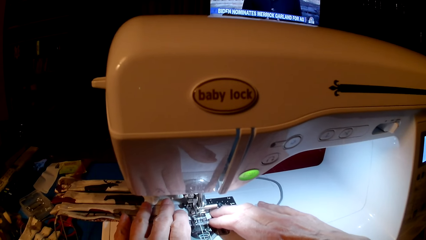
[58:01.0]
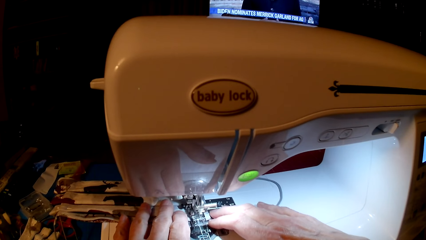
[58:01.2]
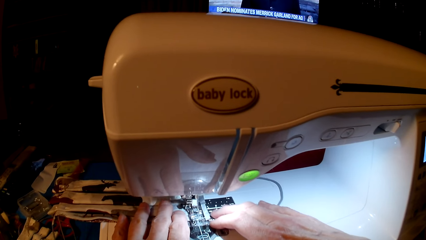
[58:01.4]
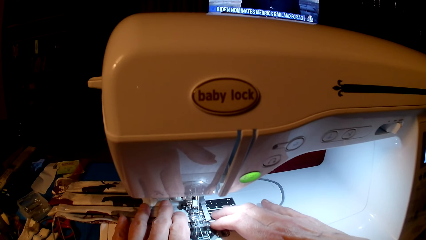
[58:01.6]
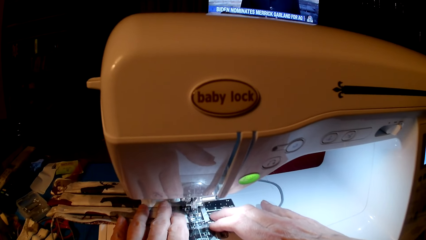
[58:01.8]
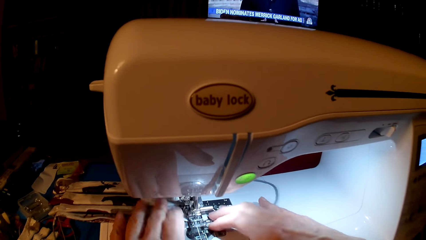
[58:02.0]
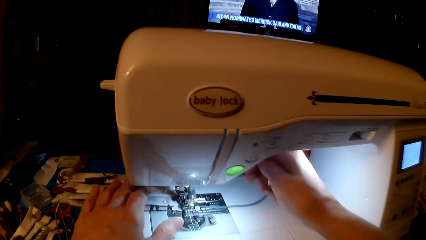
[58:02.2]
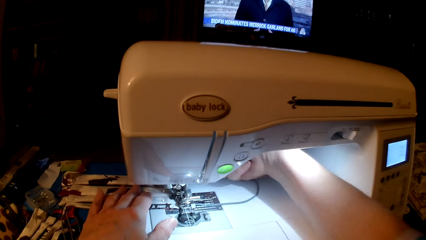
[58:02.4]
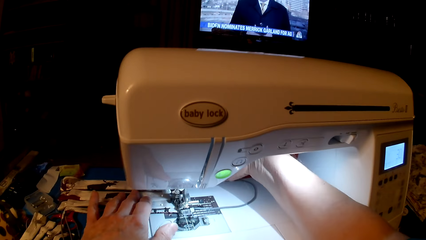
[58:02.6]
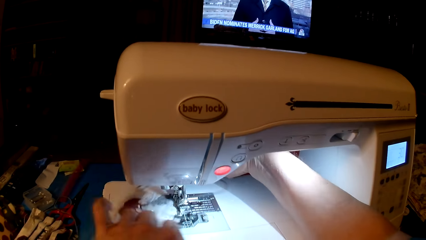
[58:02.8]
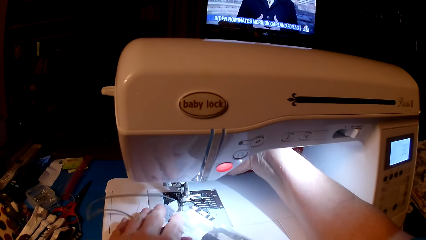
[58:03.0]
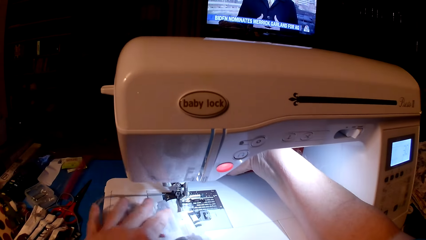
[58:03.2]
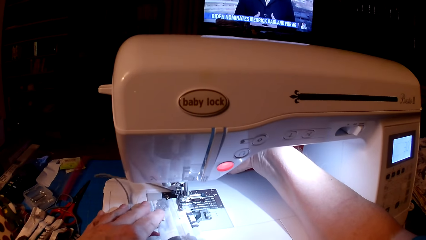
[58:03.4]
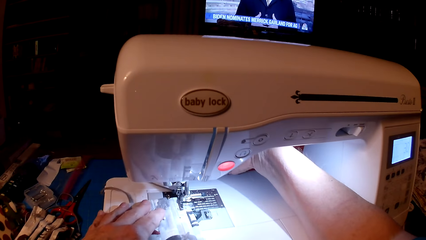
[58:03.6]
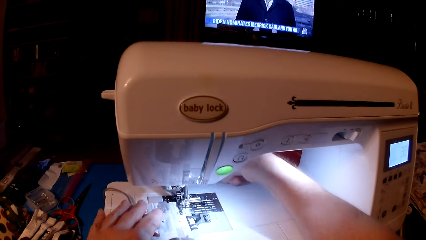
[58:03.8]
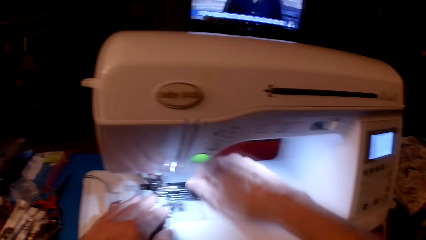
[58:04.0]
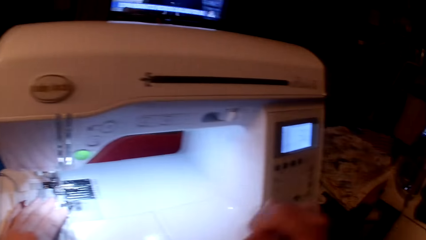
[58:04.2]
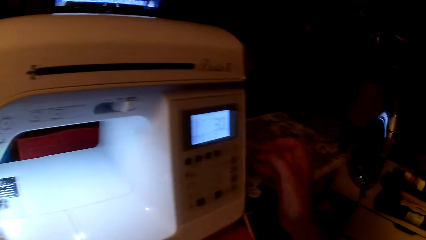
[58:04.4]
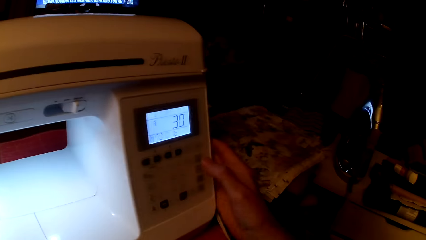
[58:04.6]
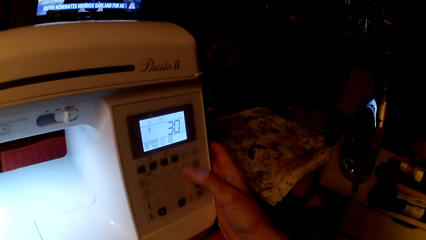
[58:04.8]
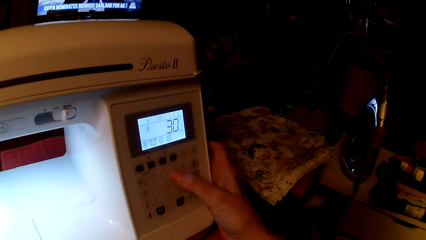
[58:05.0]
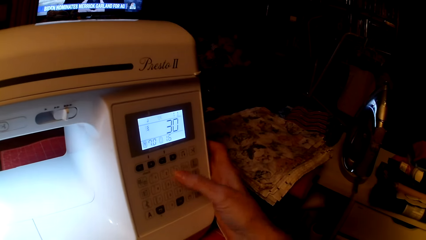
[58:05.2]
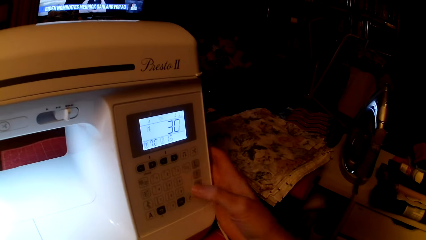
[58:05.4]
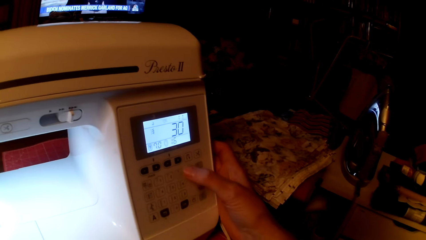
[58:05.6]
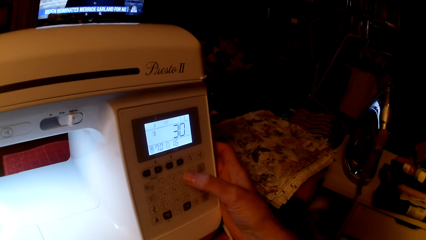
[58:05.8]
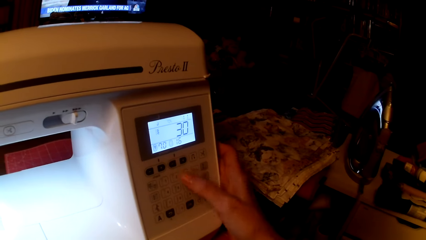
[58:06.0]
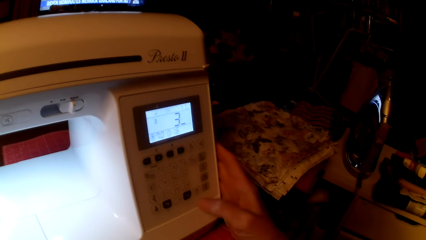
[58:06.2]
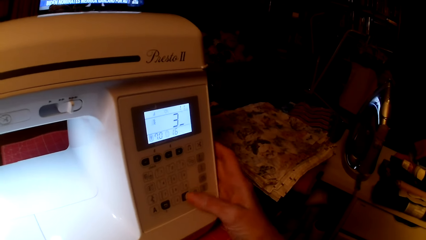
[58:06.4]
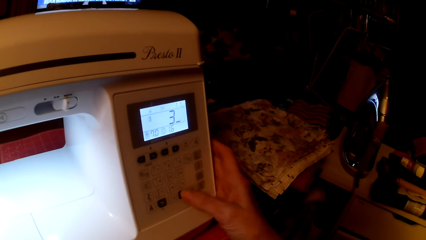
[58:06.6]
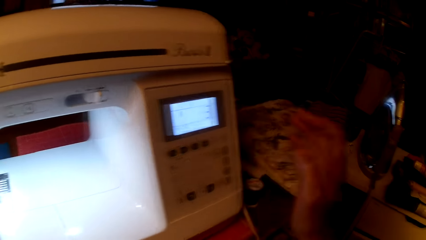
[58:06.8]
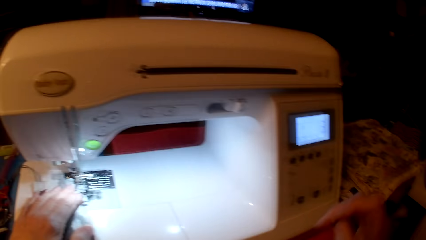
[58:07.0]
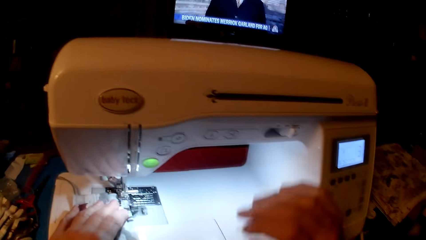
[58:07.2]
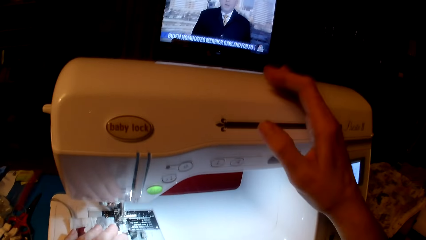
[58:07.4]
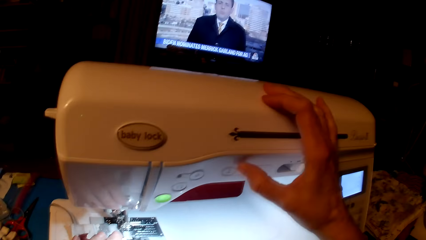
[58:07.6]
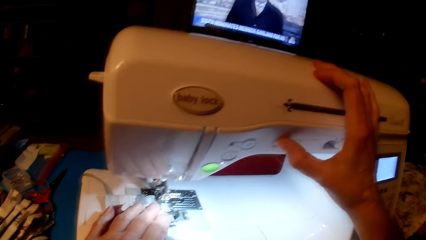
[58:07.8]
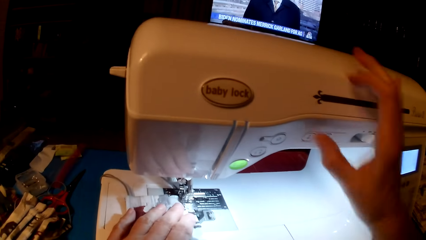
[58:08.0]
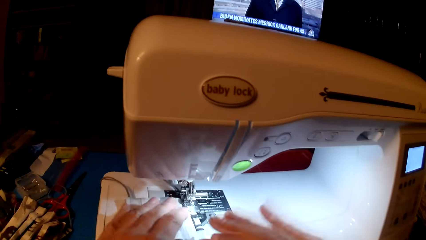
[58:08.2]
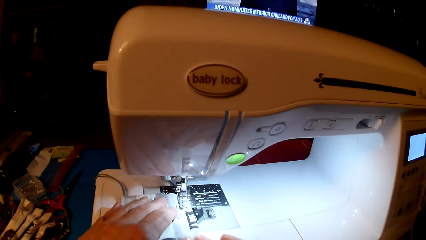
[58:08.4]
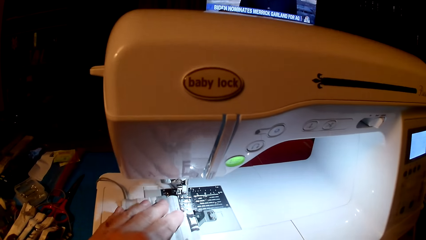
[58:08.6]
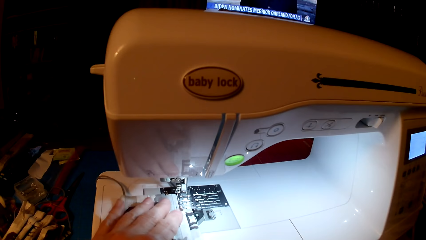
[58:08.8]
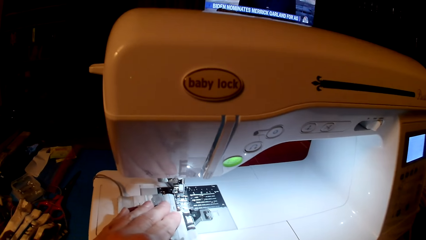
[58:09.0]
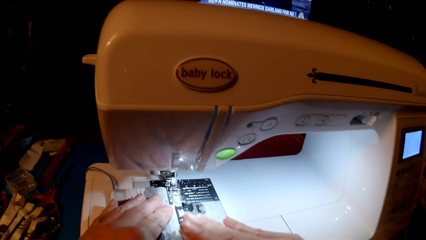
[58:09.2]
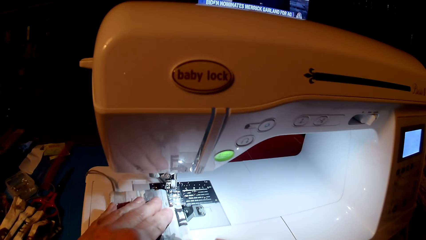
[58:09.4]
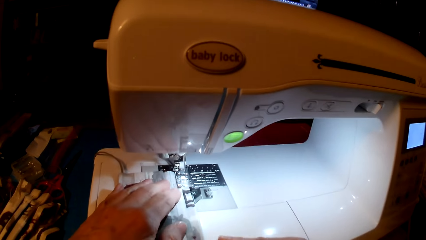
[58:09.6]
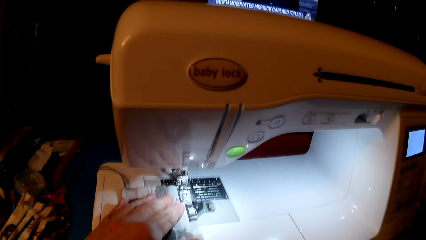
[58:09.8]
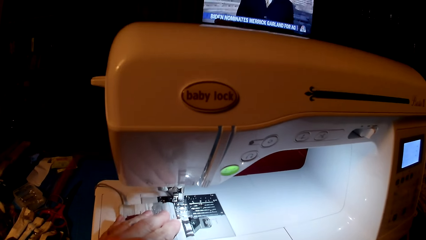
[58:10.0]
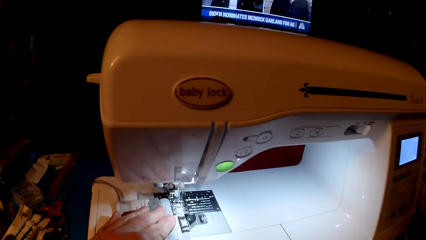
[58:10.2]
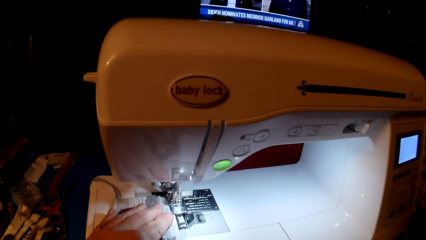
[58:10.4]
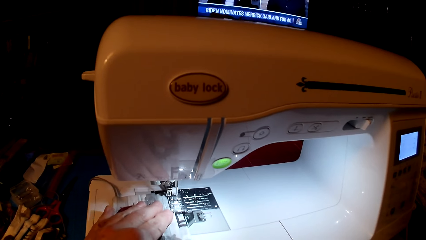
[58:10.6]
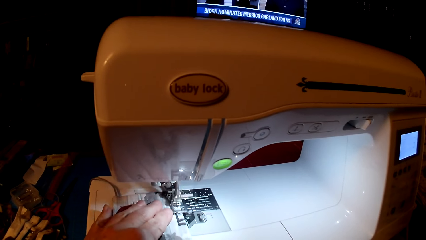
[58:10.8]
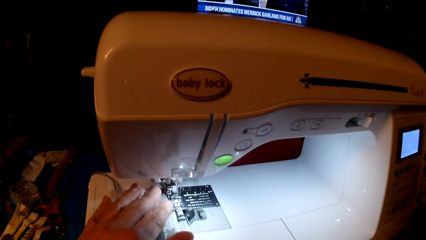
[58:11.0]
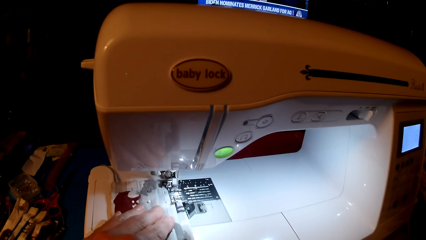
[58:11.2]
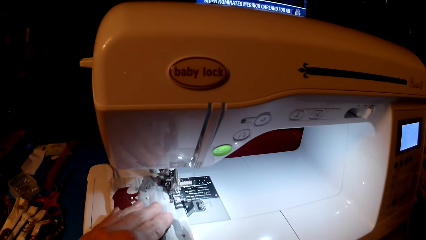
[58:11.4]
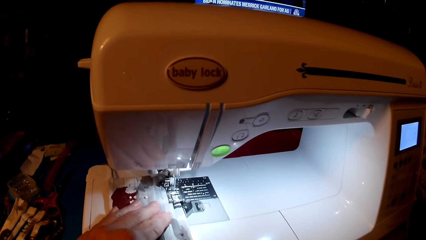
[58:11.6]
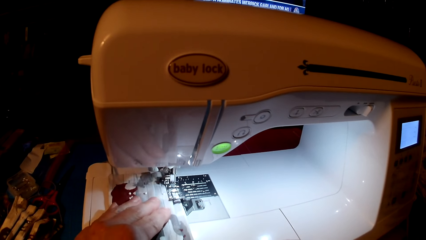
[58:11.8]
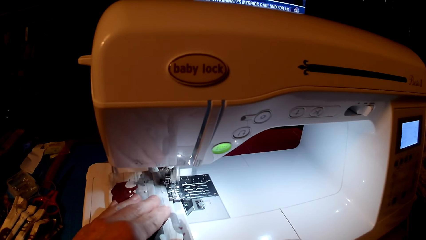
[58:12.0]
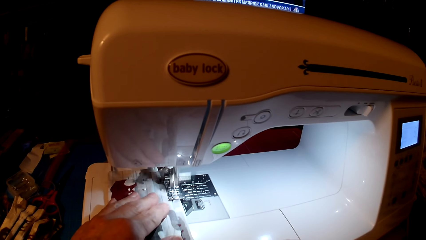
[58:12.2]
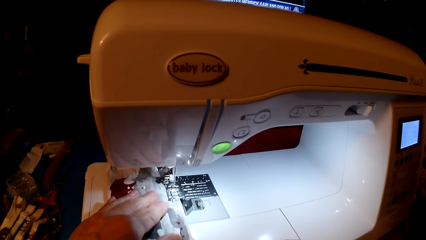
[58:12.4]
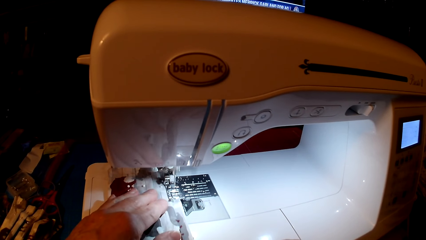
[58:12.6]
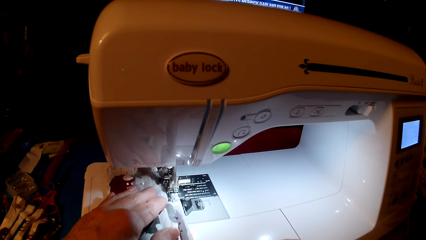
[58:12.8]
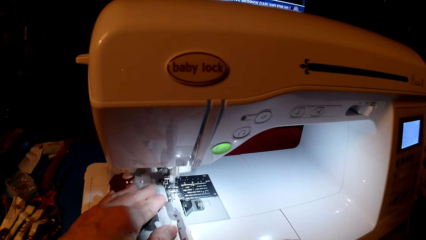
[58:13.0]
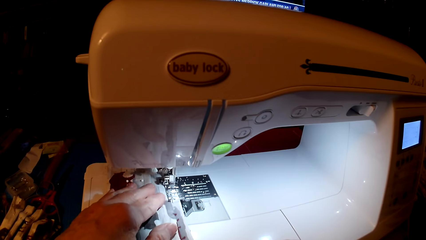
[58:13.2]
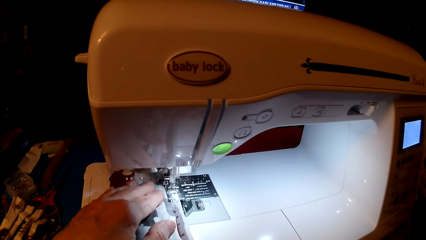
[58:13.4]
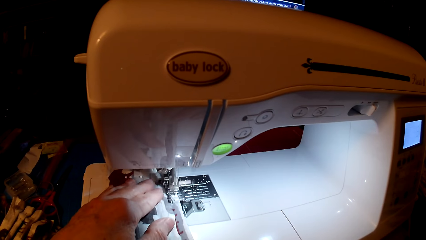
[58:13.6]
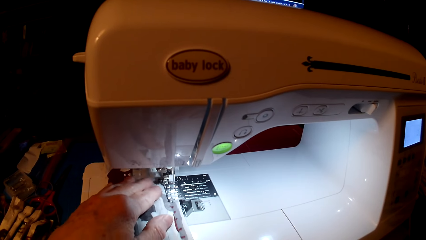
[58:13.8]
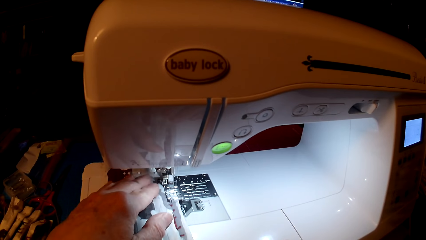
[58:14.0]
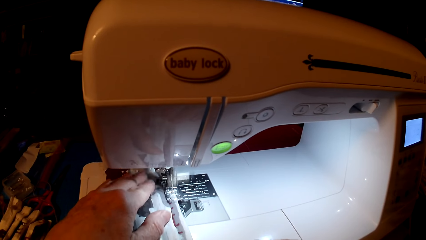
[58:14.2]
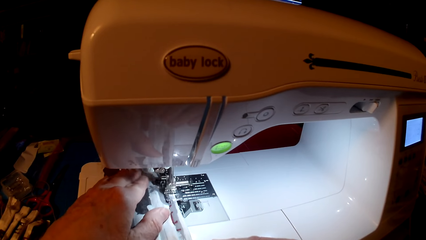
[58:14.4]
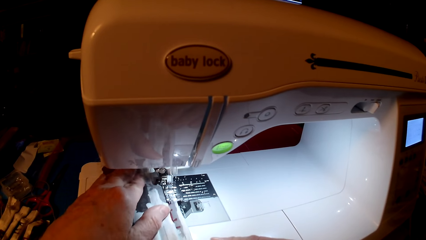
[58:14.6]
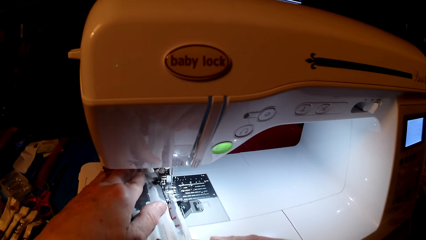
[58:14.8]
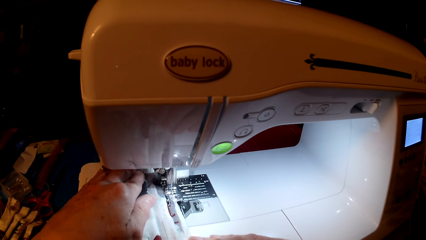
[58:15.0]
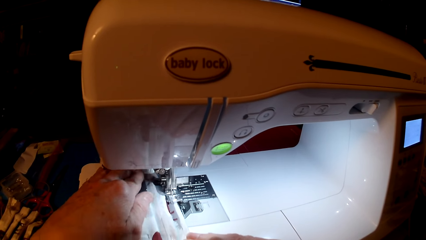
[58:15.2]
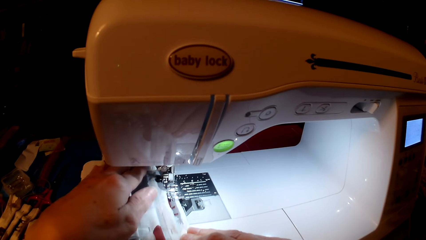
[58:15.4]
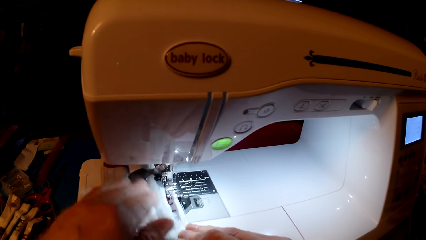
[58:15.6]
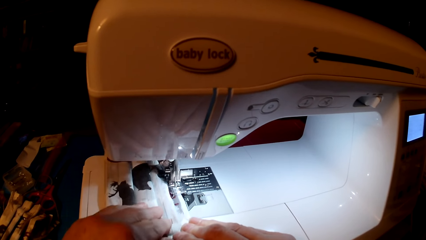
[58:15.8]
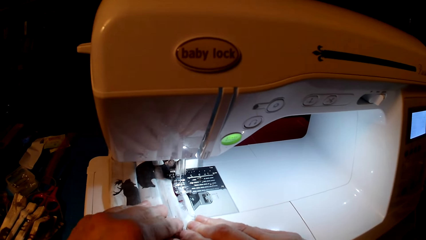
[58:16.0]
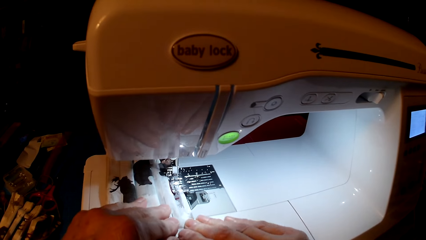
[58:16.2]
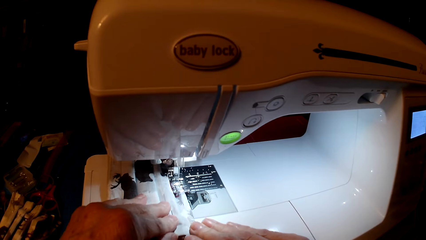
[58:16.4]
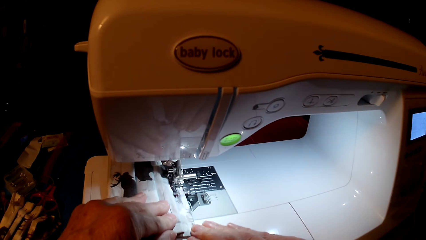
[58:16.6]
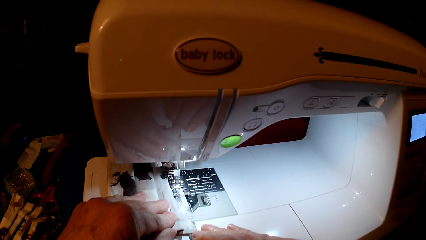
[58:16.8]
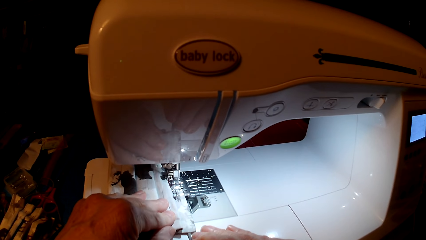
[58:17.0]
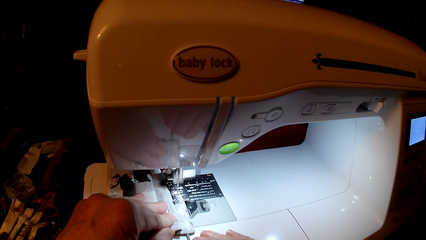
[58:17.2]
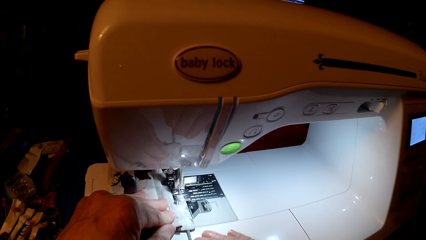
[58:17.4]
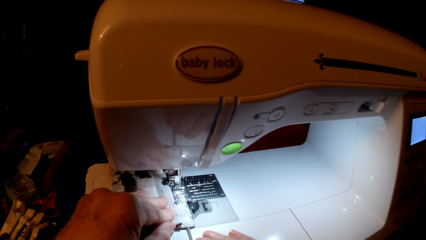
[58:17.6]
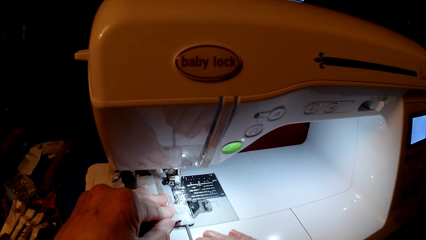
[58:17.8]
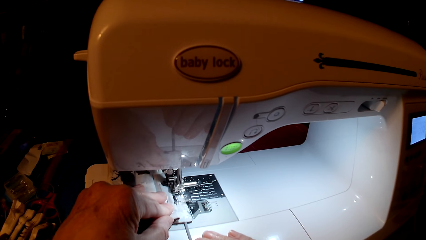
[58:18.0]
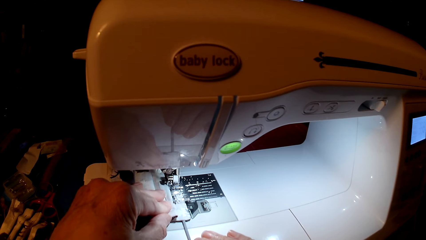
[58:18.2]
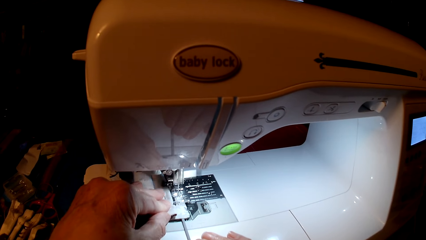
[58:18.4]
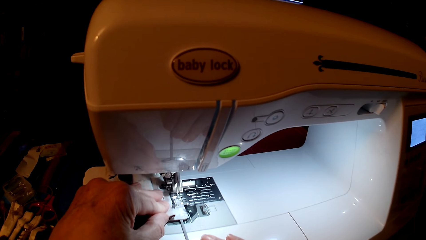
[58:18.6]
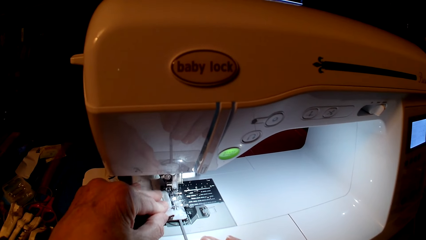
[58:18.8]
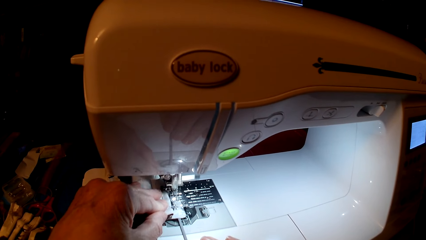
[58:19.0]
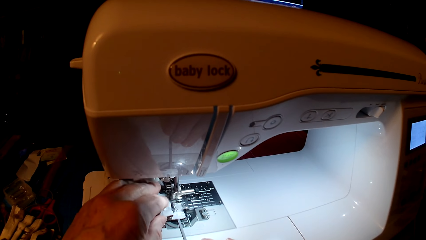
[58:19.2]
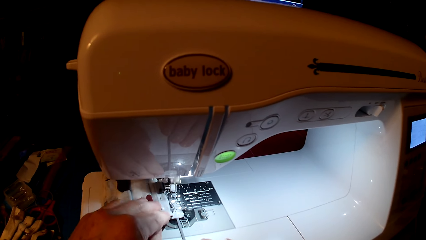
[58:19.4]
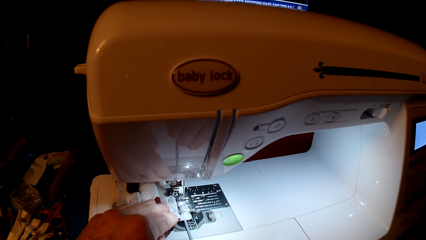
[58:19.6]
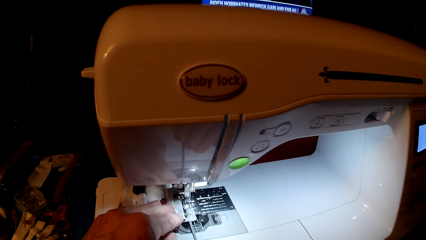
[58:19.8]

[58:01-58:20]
The camera wearer rolls fabric. They set the sewing machine and press the sewing machine. They sew the mask.
